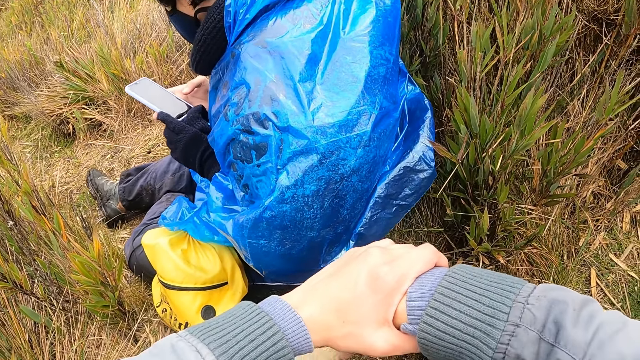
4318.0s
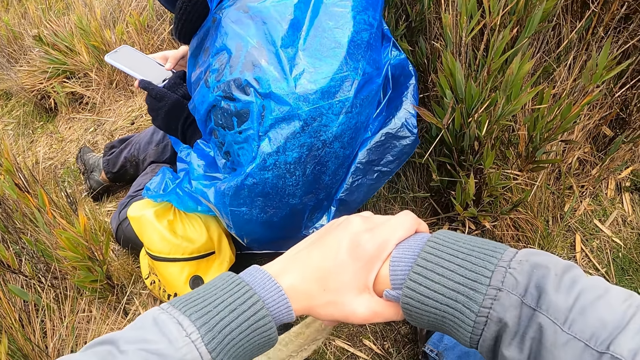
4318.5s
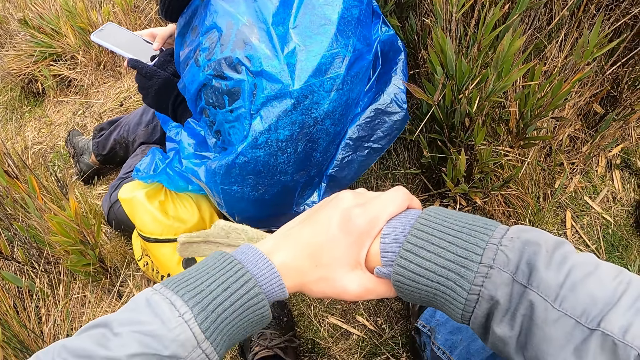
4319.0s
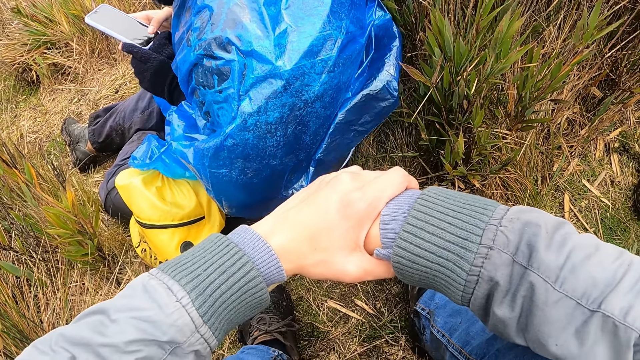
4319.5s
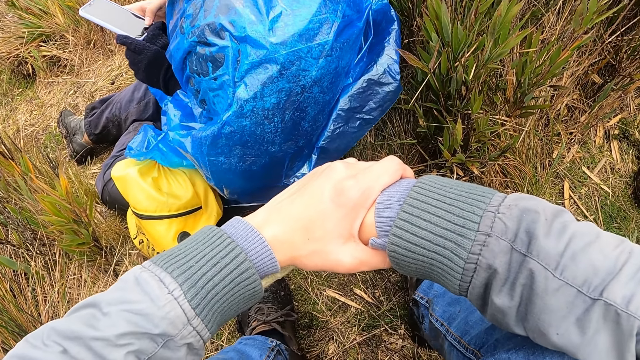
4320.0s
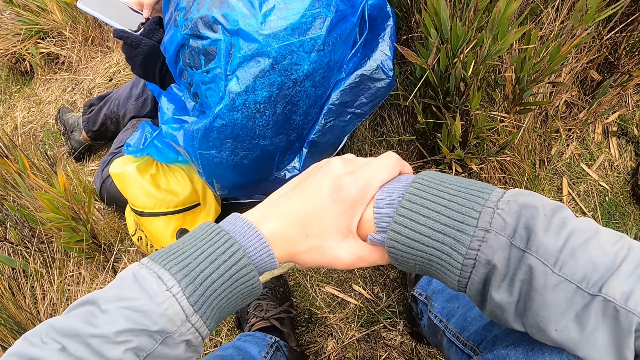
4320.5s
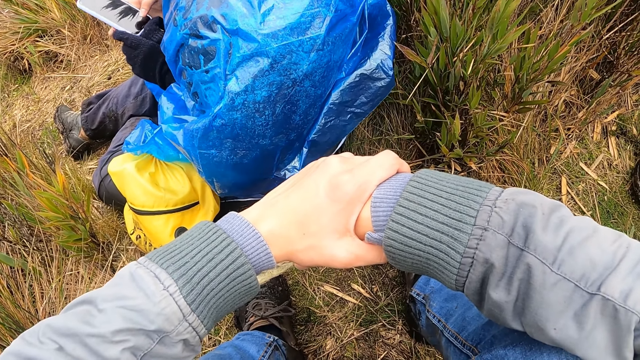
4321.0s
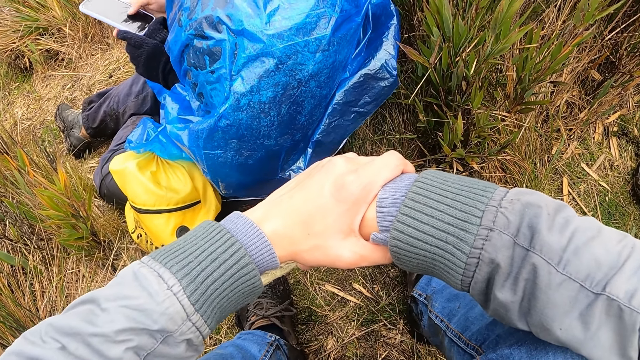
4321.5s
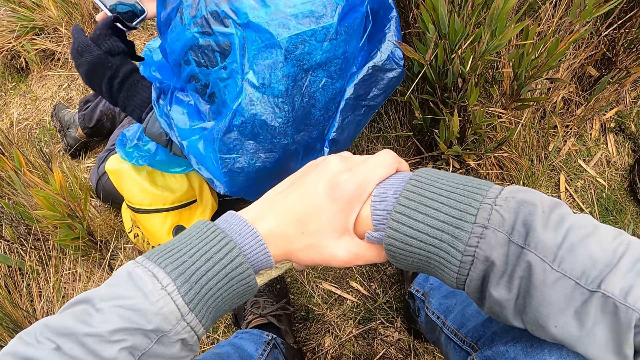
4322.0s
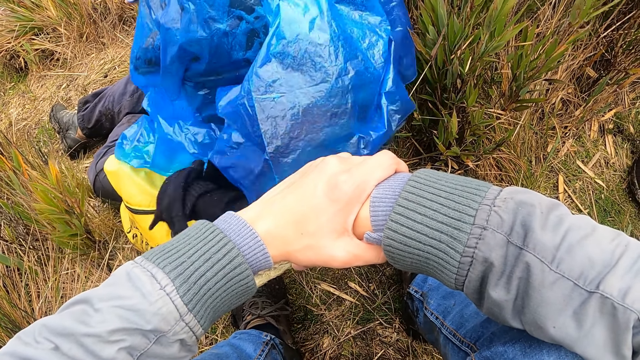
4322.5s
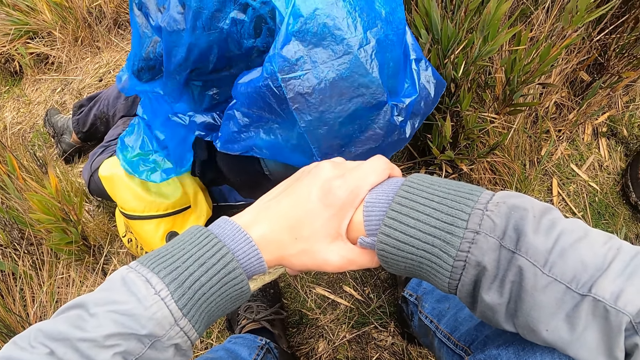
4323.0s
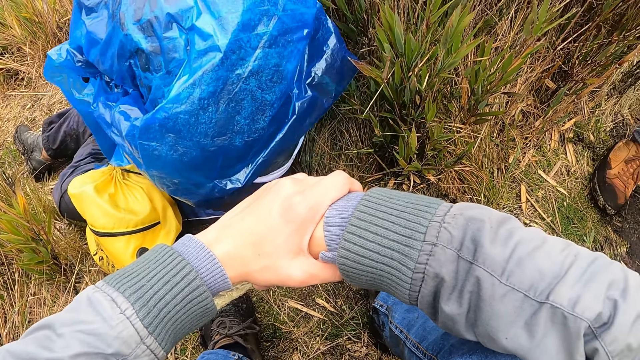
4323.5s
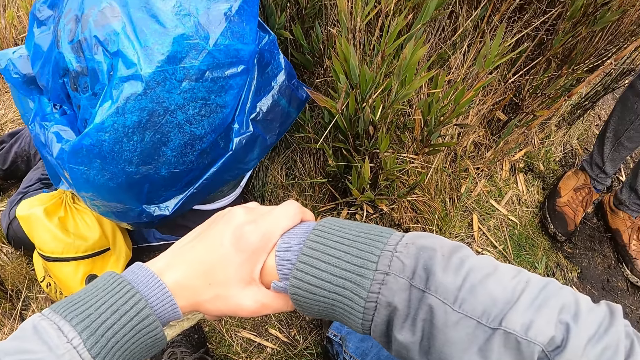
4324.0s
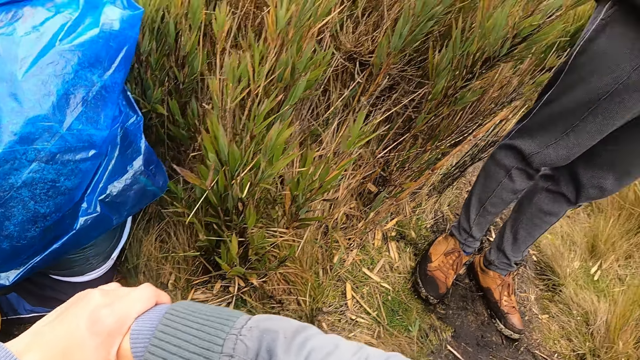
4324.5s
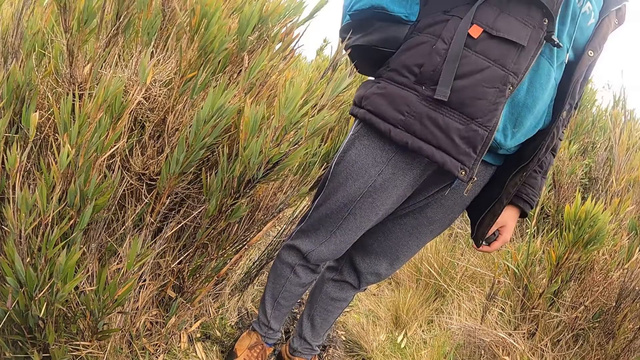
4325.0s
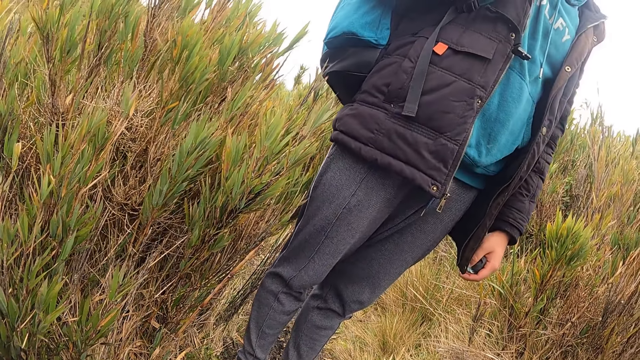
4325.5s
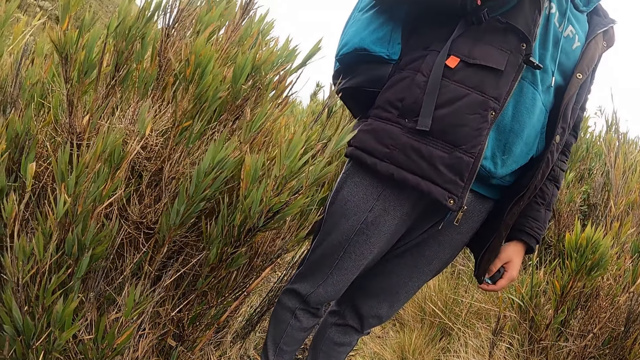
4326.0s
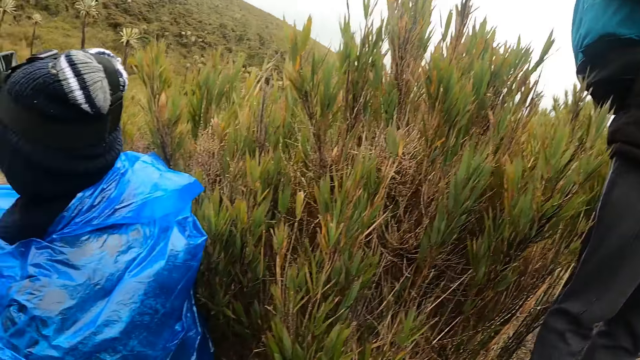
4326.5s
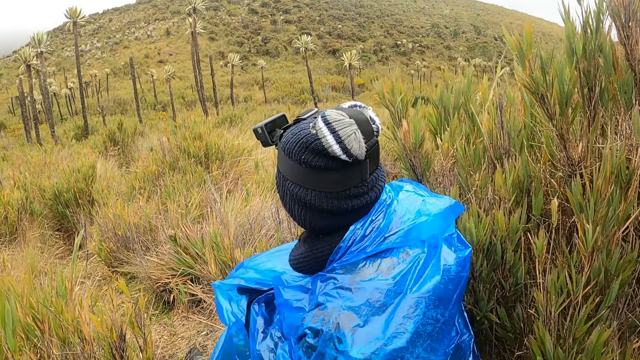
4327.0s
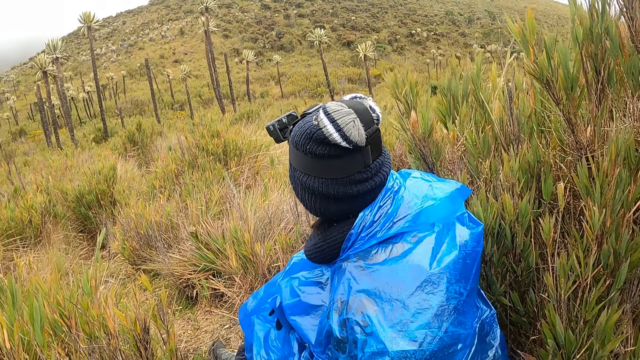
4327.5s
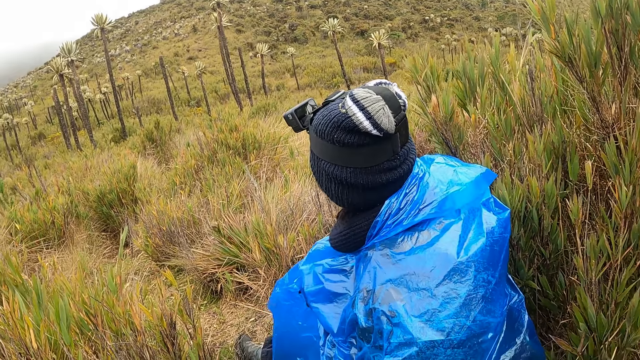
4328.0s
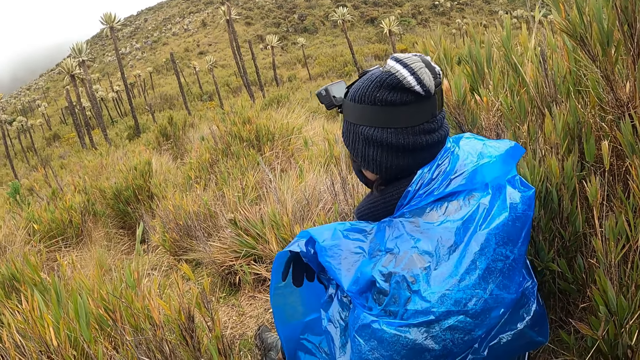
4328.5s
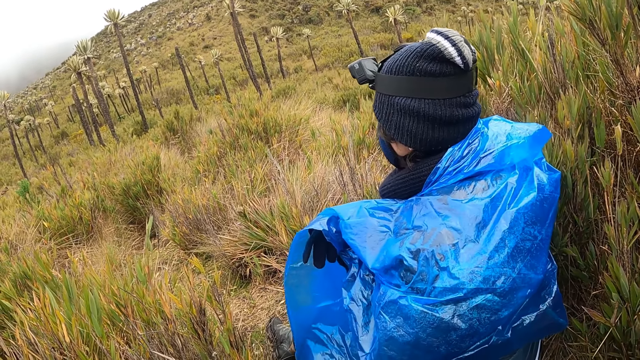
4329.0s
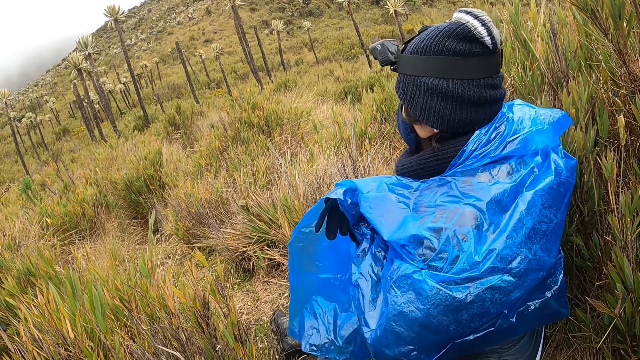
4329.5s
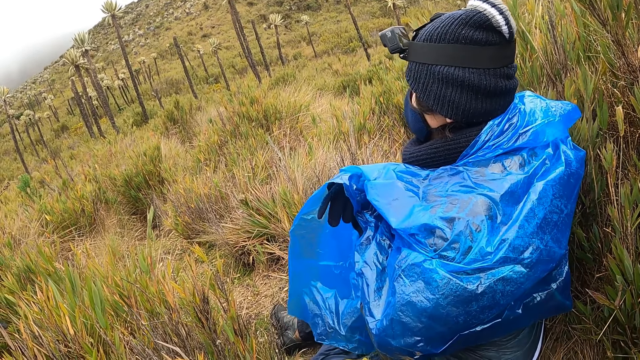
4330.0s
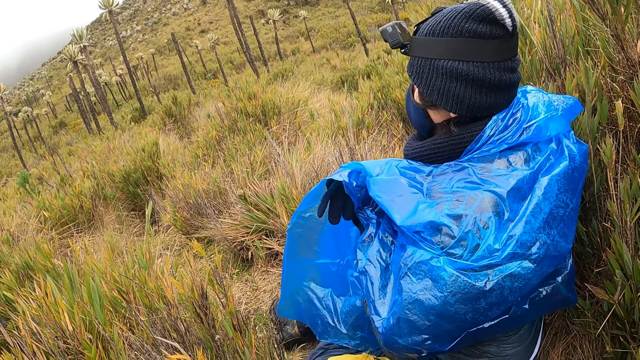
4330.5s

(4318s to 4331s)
A man puts away gloves. The man puts the phone in his jacket with his right hand.

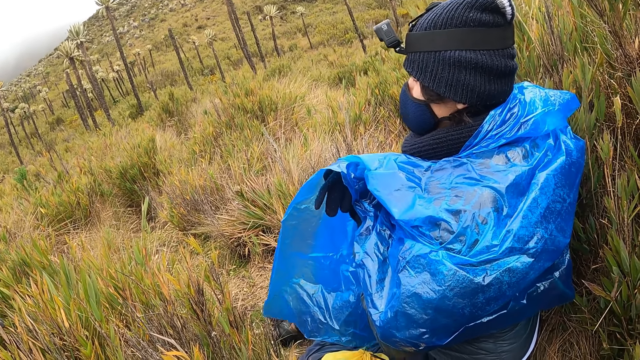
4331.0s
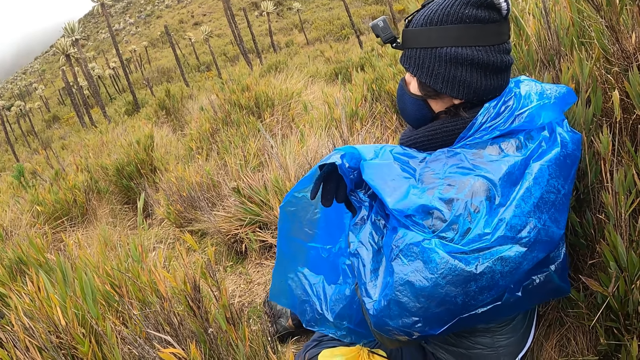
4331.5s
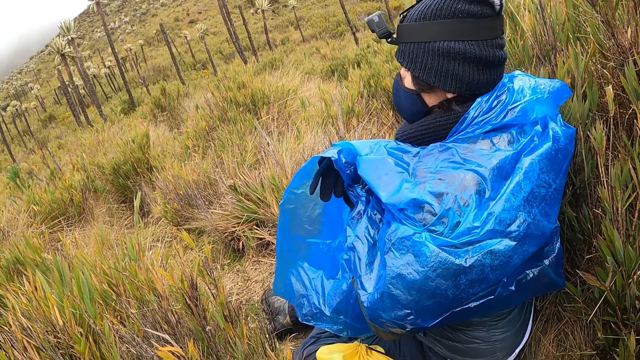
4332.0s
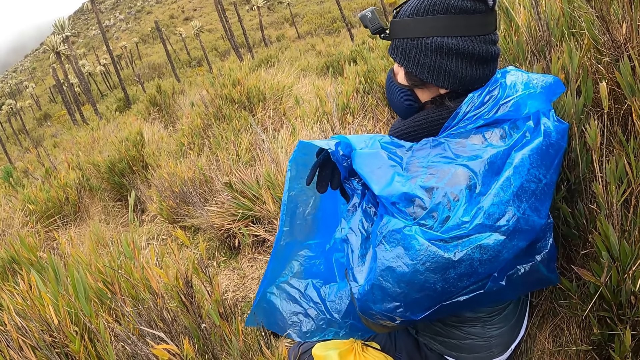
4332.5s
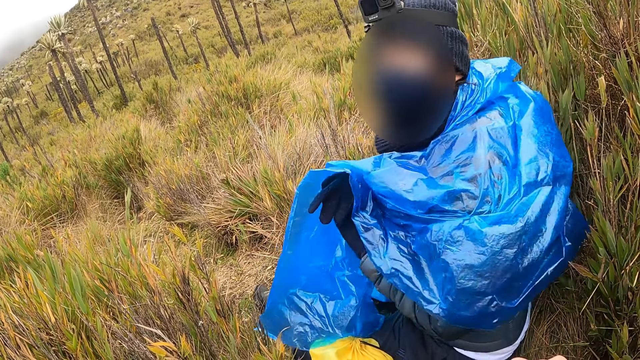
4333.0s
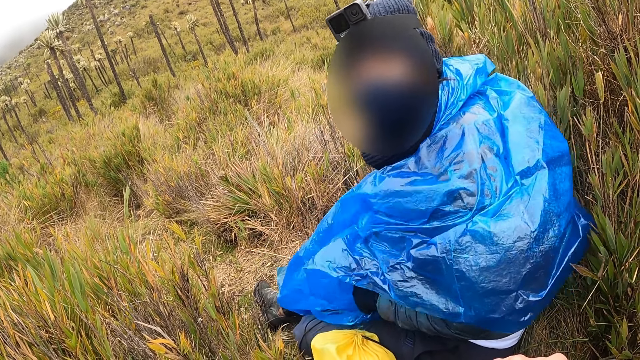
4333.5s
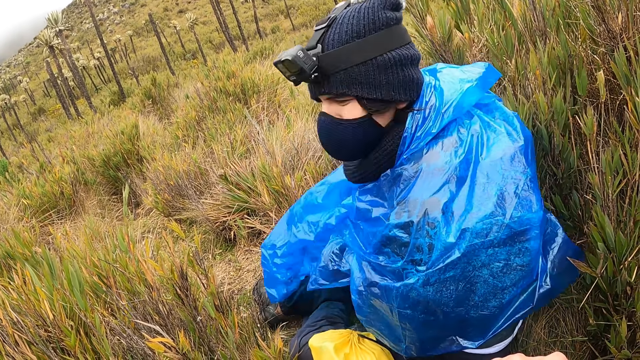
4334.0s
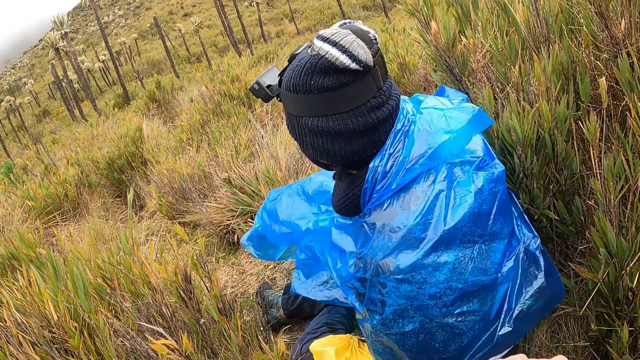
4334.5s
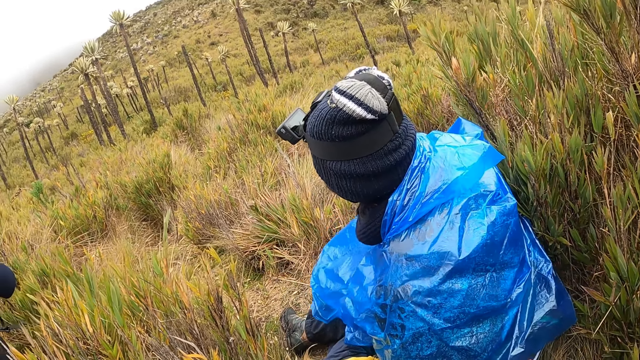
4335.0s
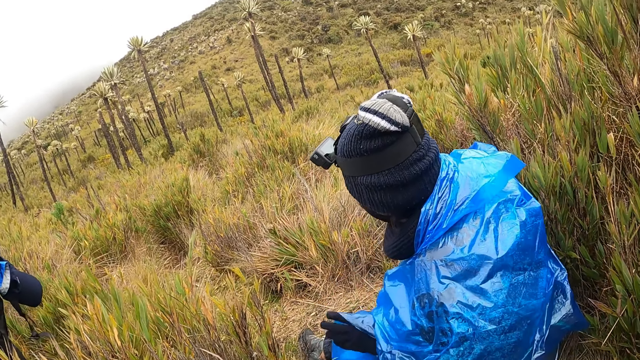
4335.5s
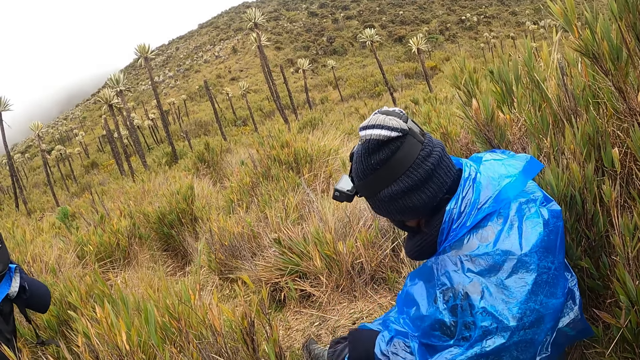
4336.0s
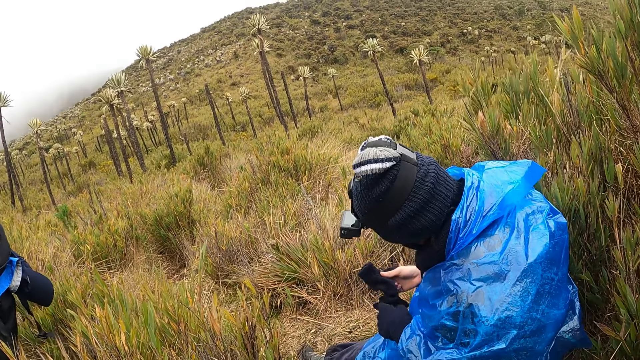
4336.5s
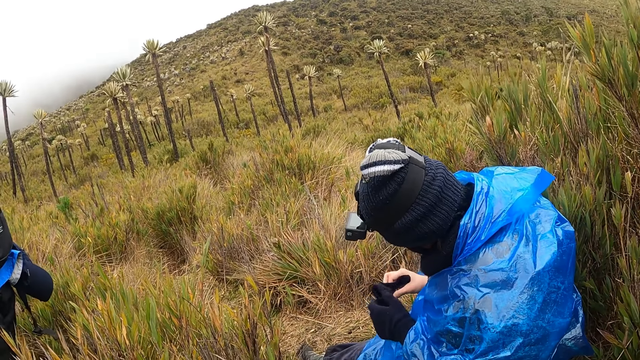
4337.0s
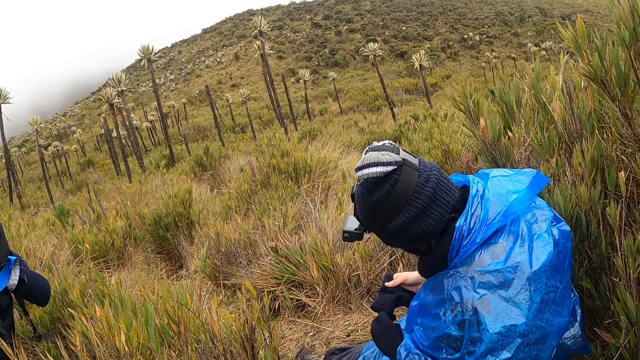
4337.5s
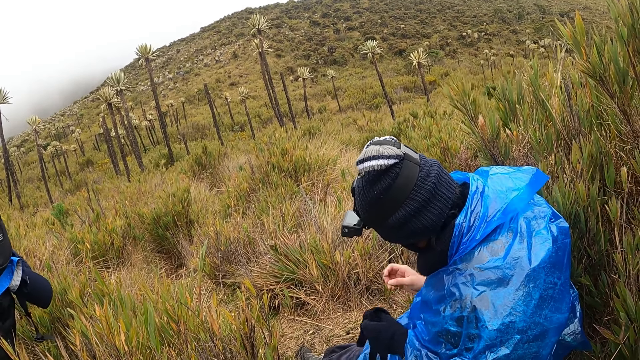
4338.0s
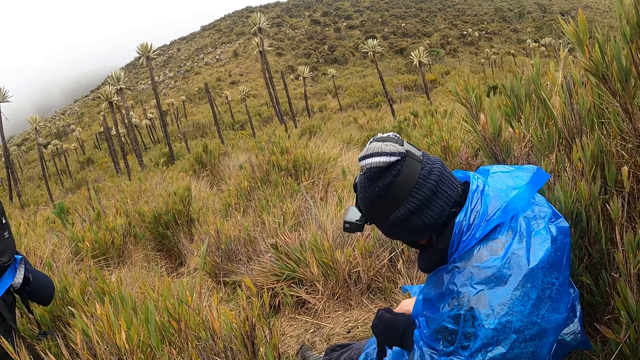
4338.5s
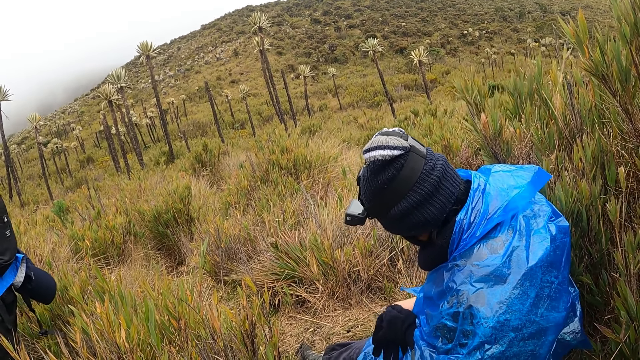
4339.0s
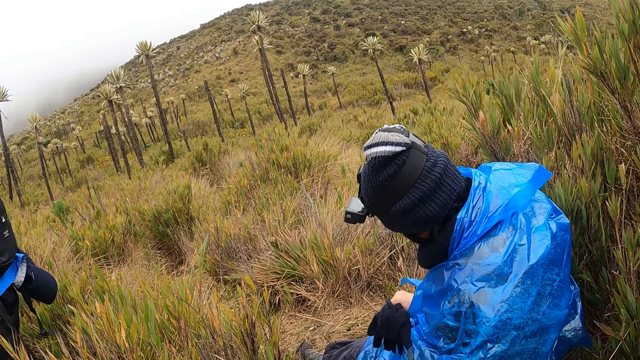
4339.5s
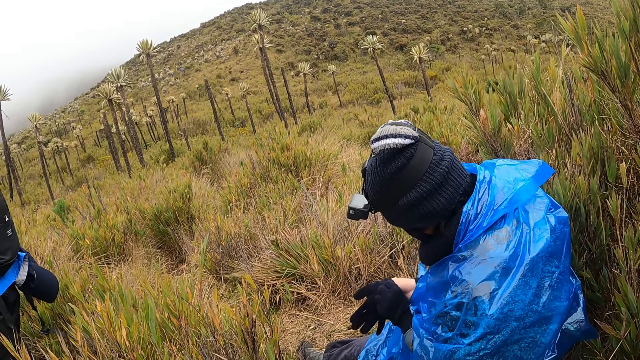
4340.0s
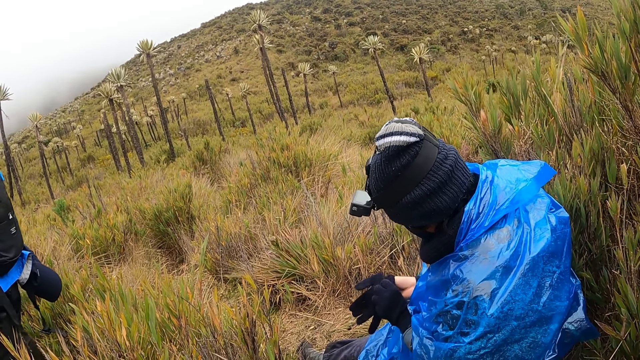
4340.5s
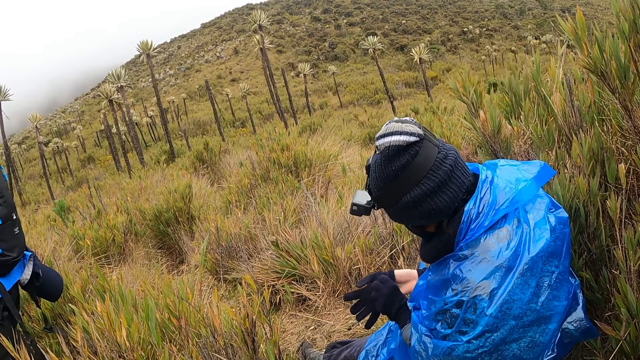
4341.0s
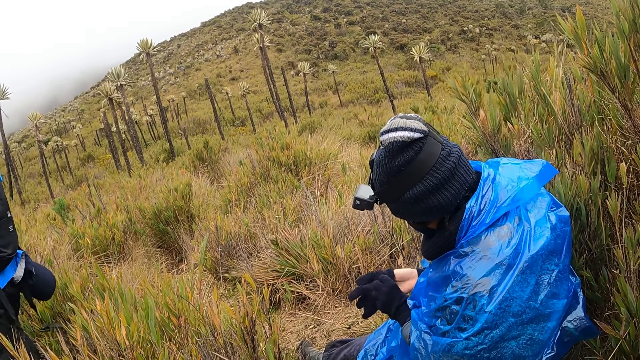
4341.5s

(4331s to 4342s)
A man converses with the camera wearer. Another man passes a glove from his right hand to his left hand. He puts his right hand in the glove in his left hand.
